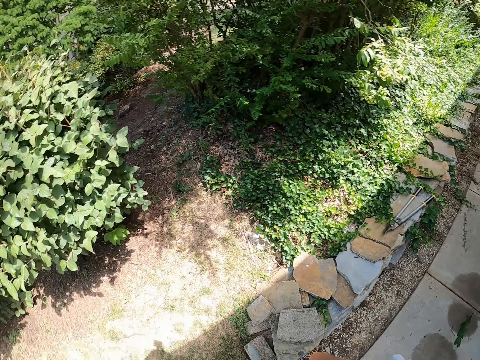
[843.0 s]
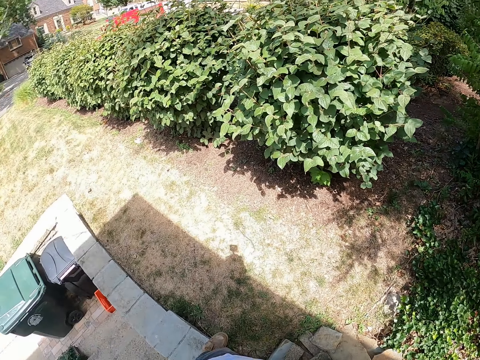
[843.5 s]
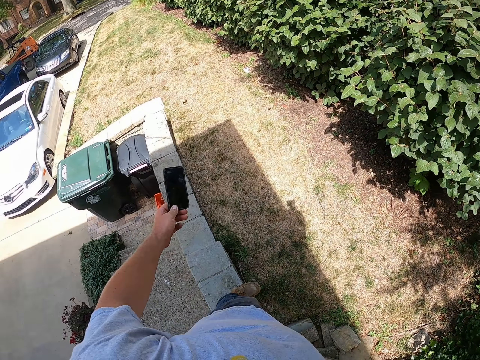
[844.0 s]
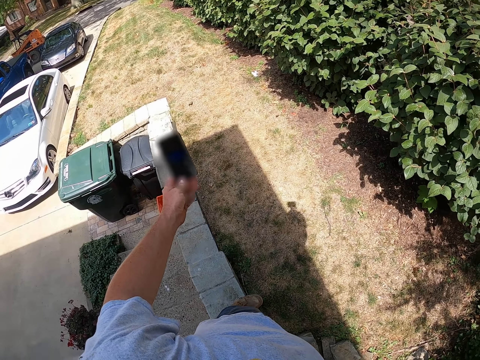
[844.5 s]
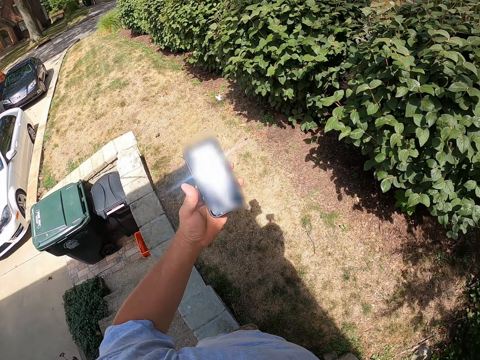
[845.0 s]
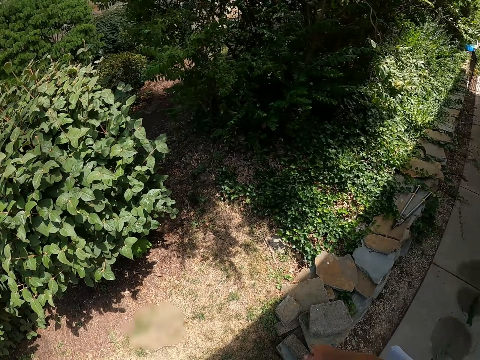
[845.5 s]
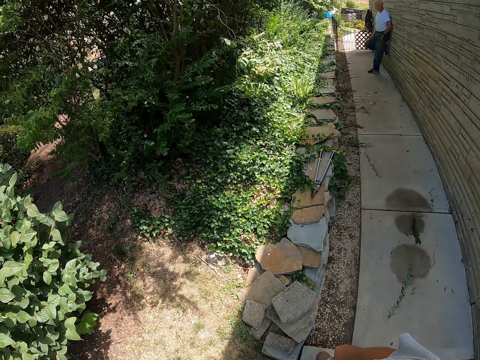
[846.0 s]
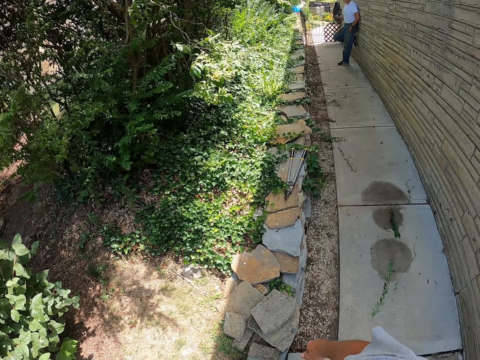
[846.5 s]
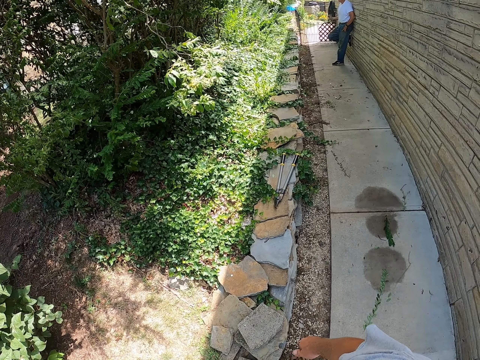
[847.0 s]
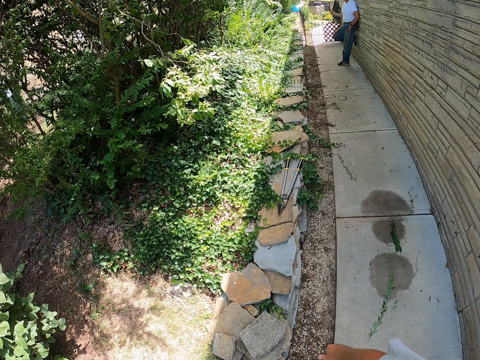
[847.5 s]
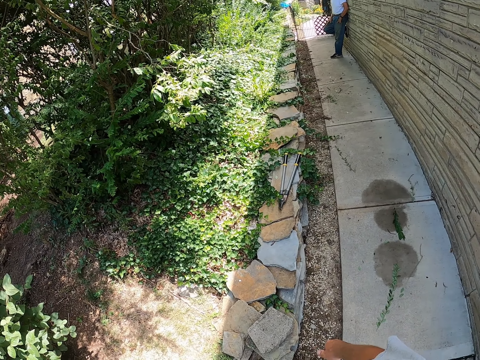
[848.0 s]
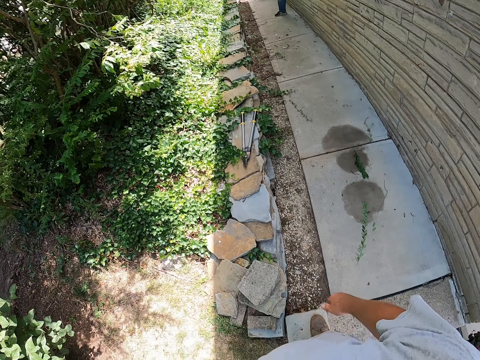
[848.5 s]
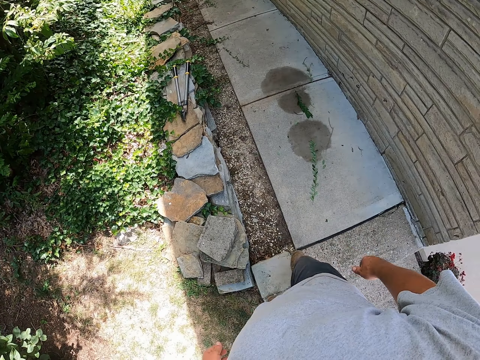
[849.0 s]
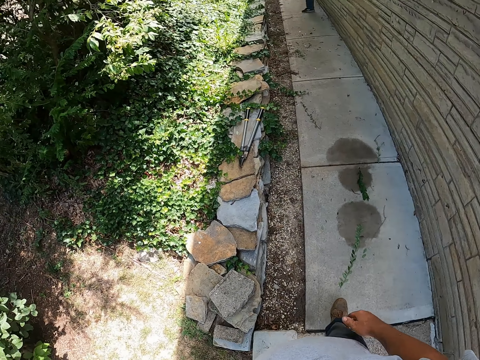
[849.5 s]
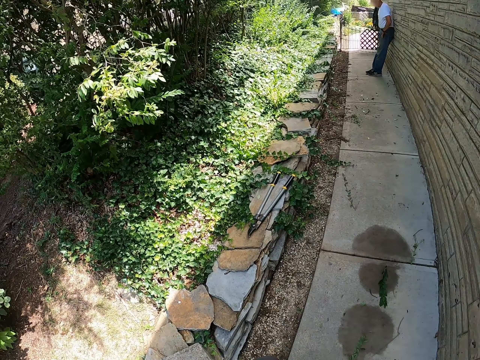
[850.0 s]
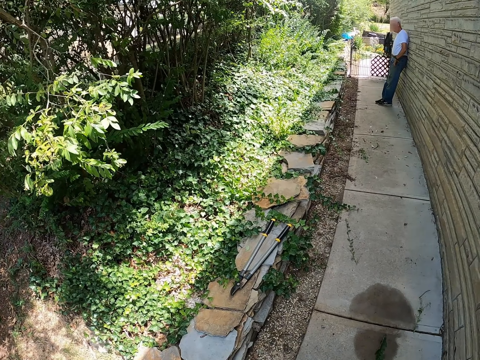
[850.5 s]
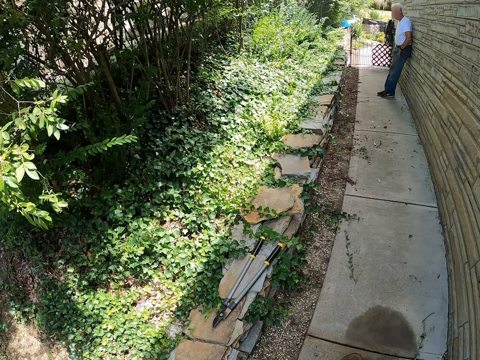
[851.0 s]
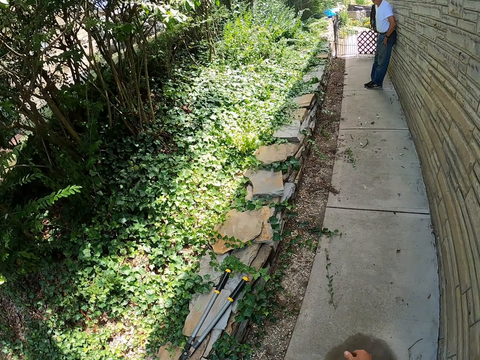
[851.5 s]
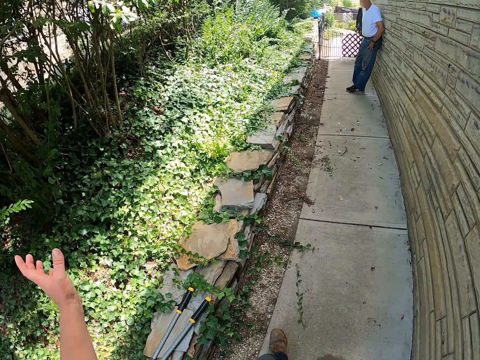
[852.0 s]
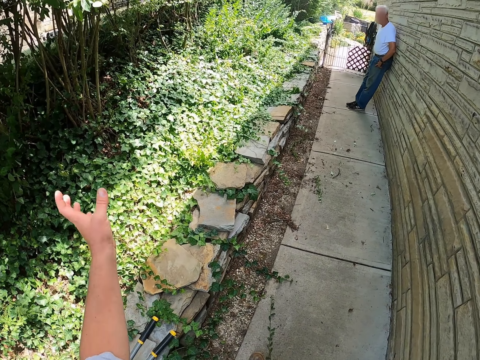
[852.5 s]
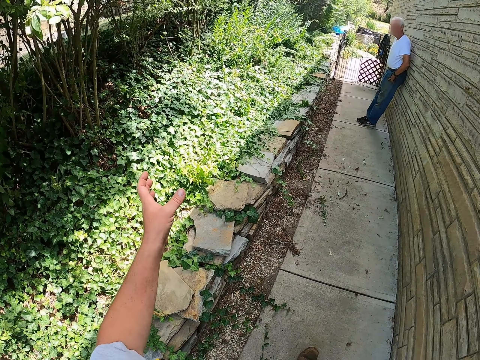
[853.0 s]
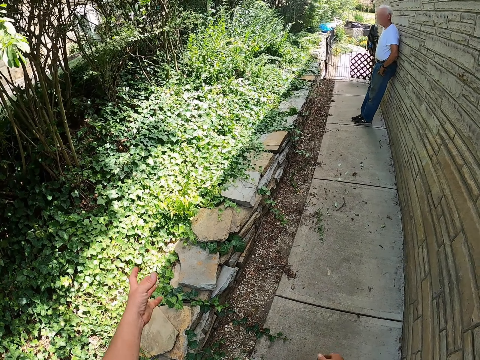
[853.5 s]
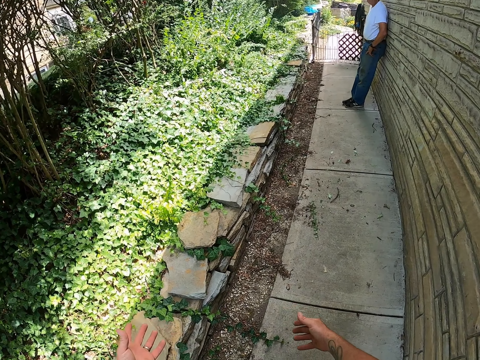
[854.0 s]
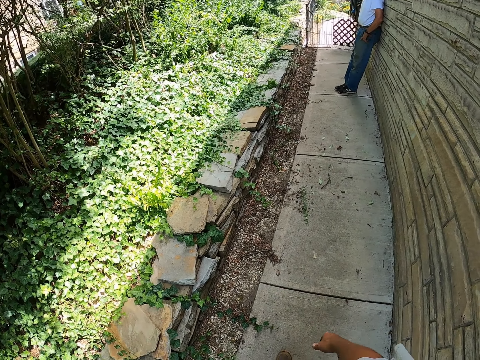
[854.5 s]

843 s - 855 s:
The camera wearer holds the phone. They get the phone out of their pockets. They walk outside.

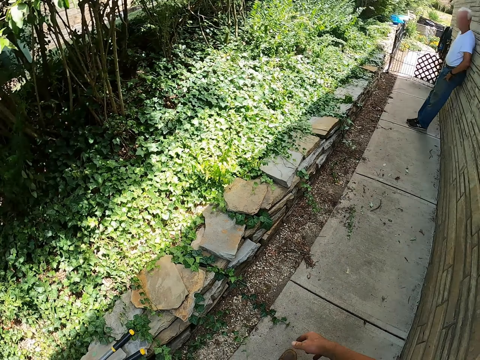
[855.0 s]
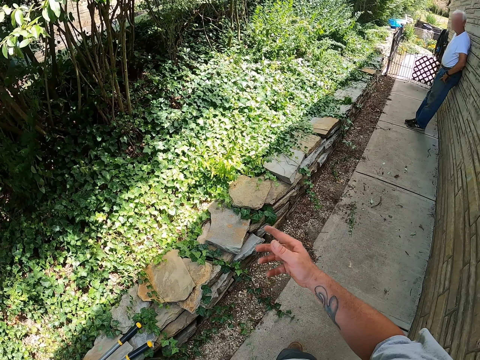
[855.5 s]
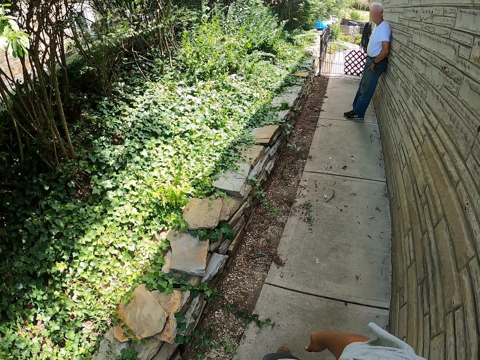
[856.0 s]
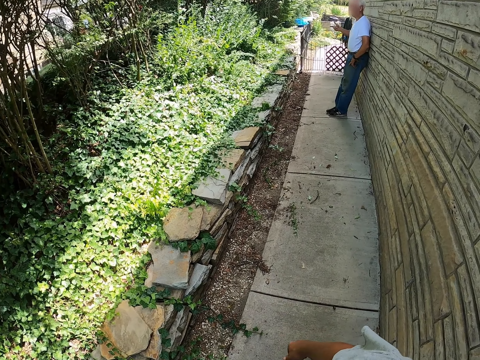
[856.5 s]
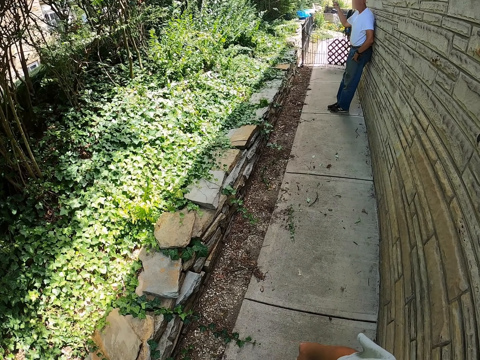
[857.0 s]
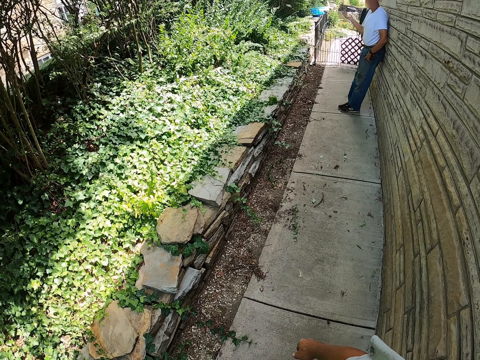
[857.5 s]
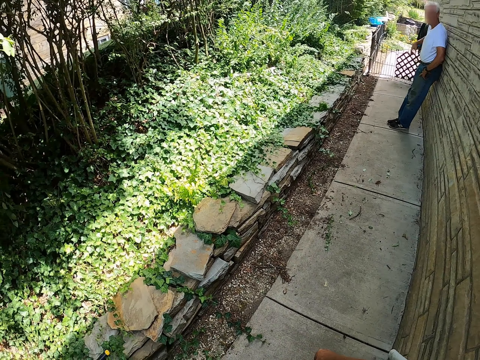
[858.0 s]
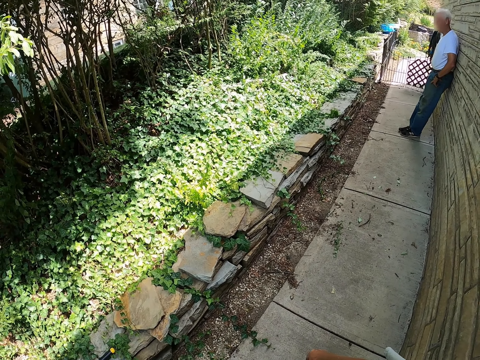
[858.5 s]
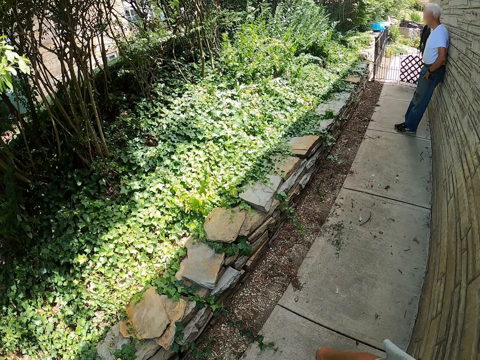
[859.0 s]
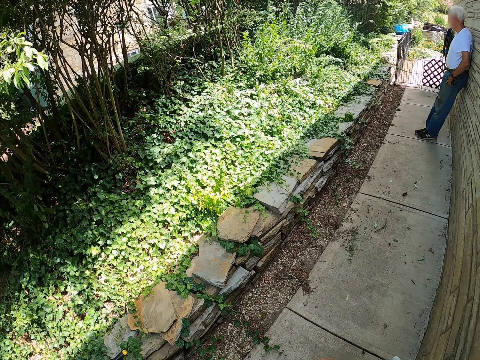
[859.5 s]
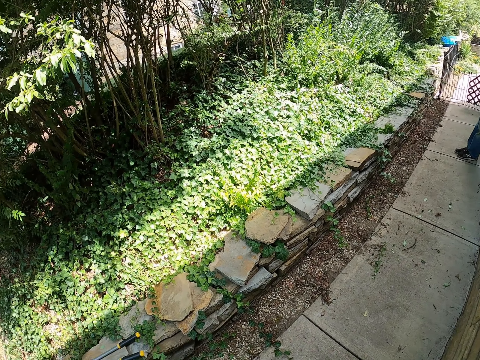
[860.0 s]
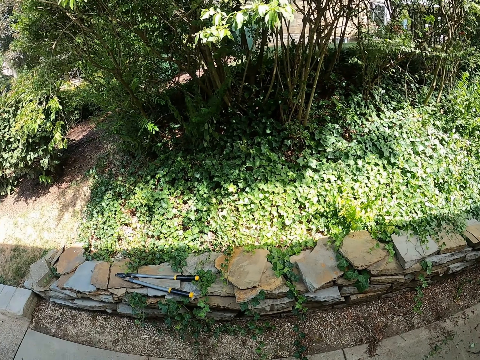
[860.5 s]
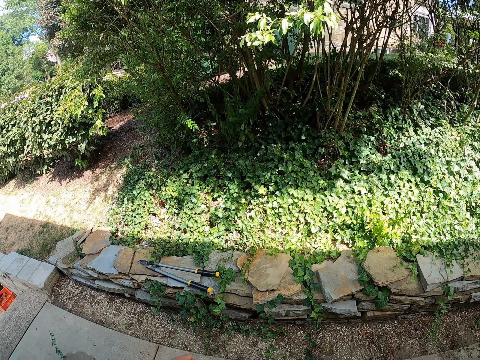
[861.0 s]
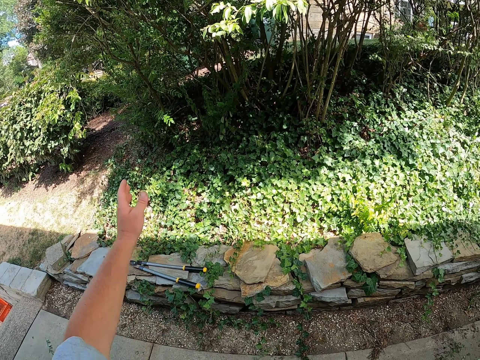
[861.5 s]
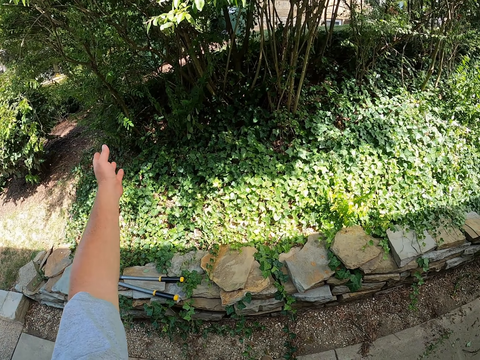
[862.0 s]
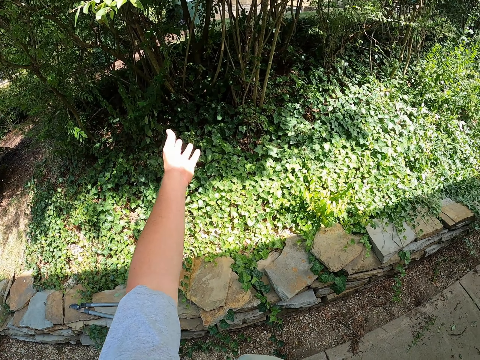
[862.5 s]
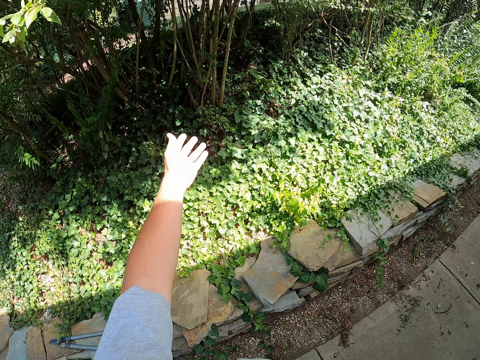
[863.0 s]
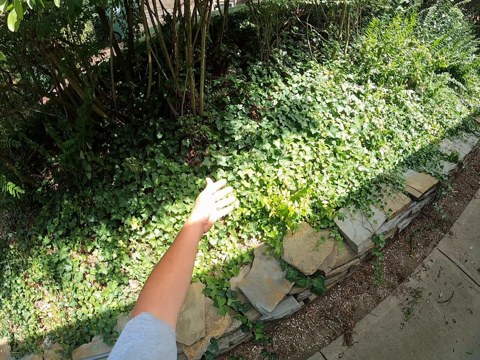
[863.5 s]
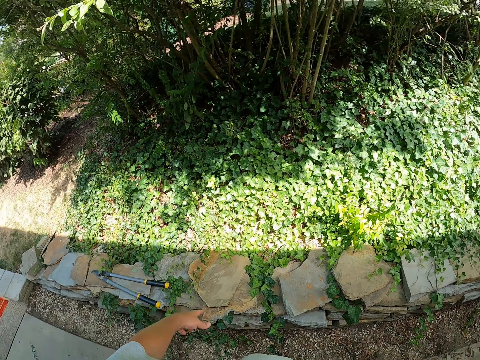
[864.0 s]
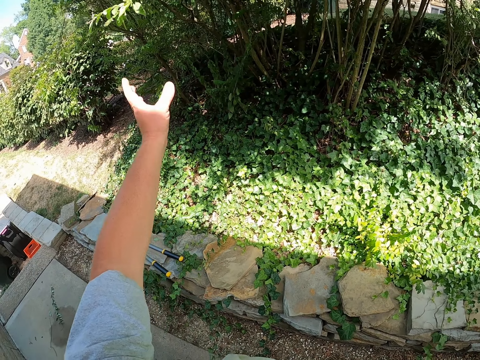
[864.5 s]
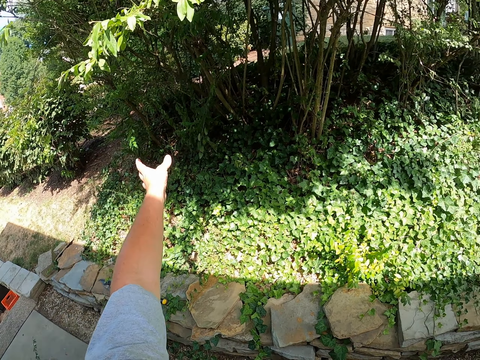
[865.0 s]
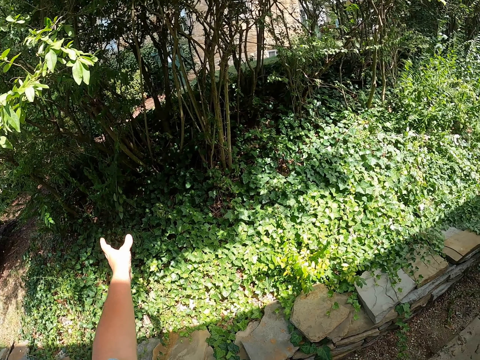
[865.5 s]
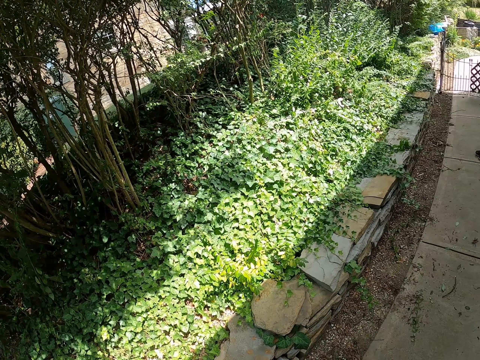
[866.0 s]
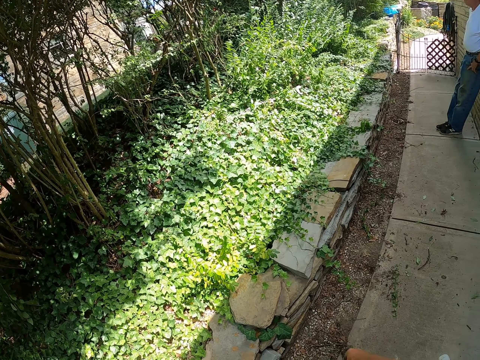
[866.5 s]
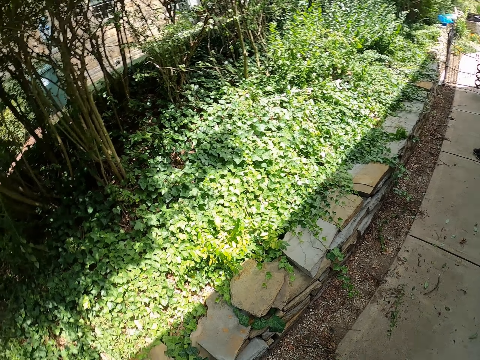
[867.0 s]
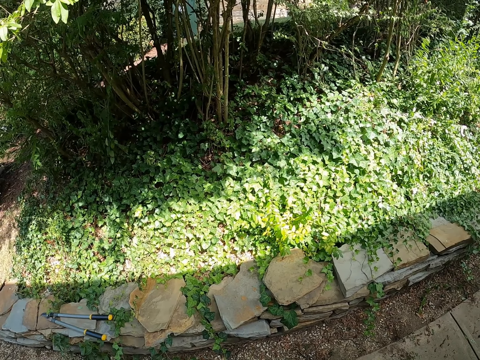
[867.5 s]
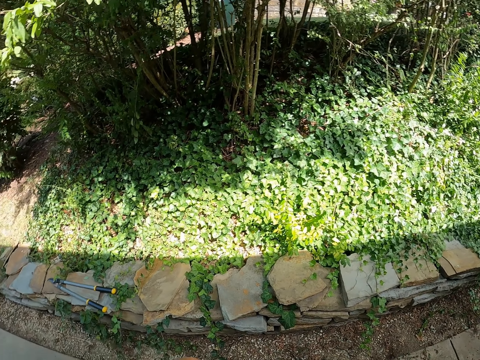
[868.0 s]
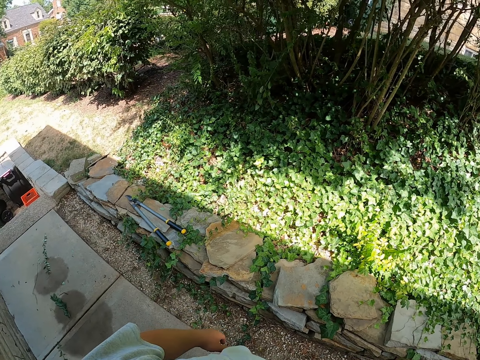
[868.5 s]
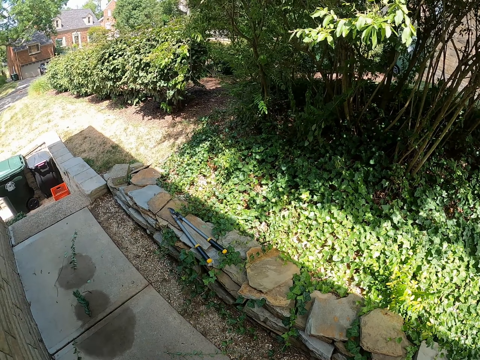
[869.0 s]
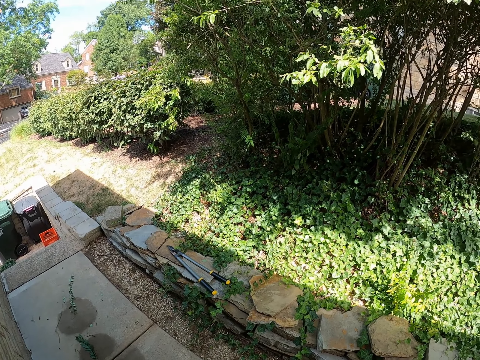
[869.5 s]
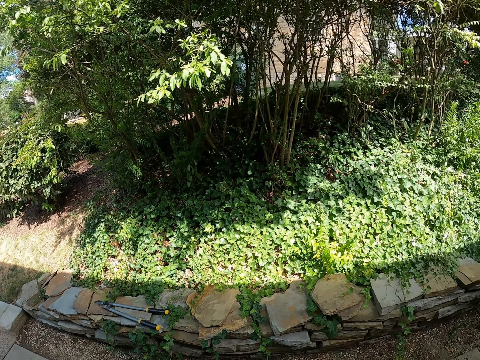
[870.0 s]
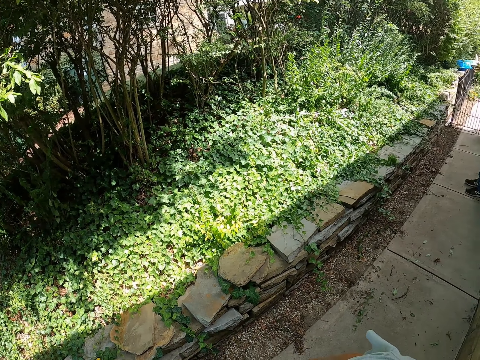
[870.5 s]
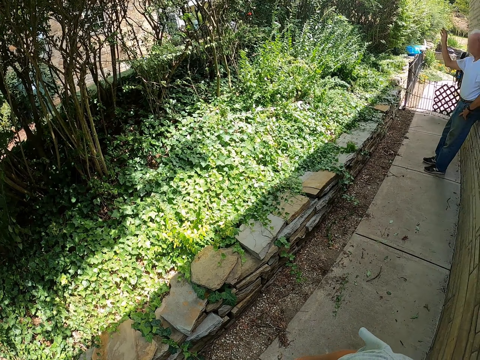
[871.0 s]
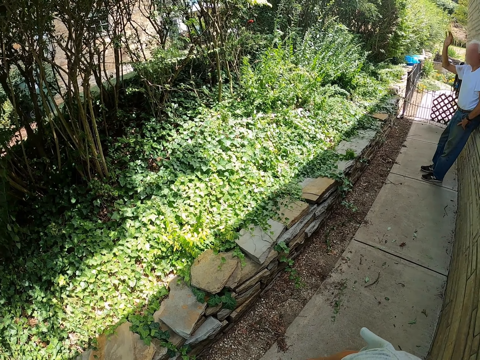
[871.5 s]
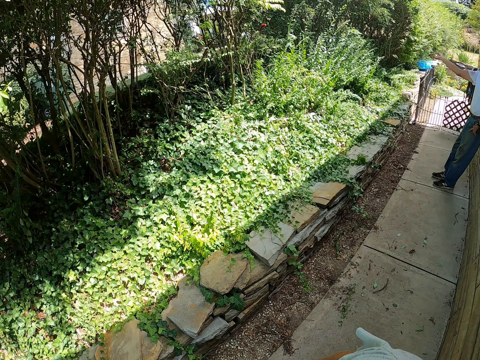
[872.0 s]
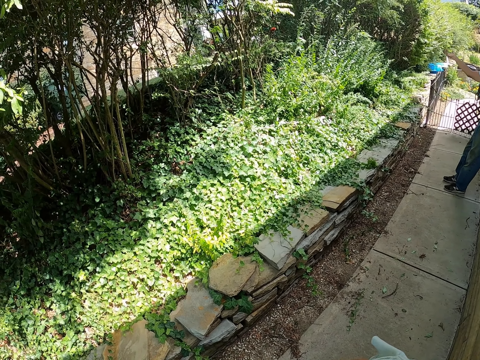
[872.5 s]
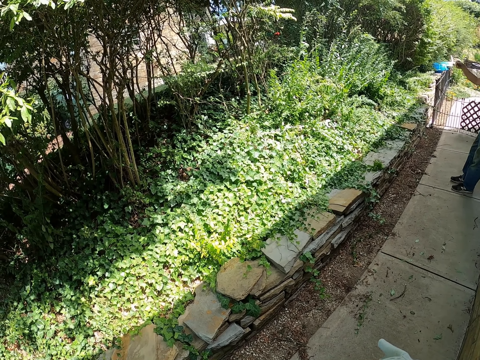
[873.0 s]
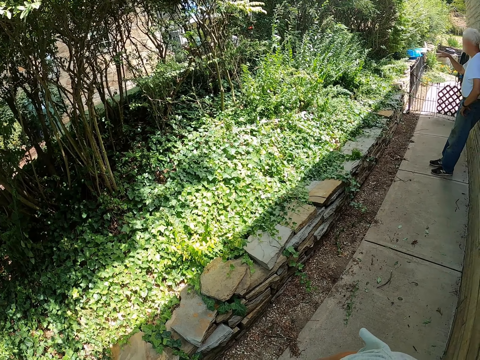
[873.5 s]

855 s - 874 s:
The camera wearer stands outside. They dialogue with a man. They gesture at their words. The man waves a hand. The man converses with the camera wearer.
